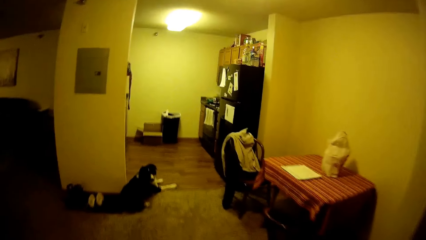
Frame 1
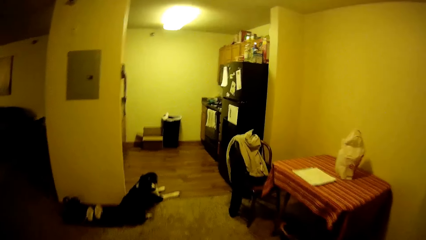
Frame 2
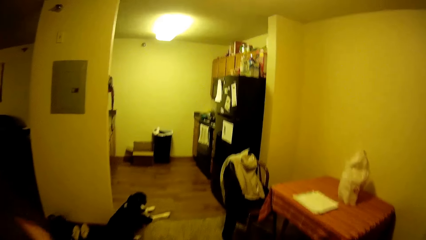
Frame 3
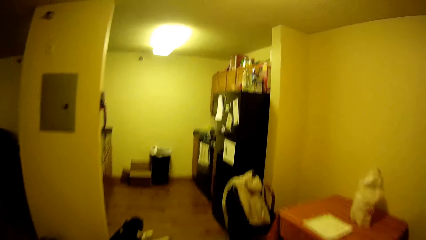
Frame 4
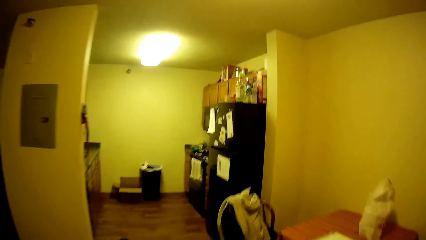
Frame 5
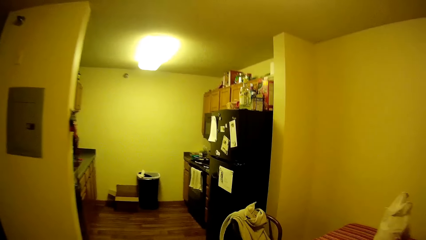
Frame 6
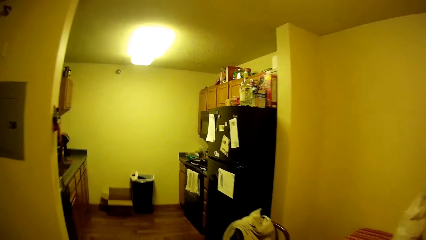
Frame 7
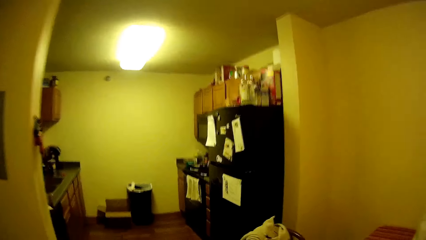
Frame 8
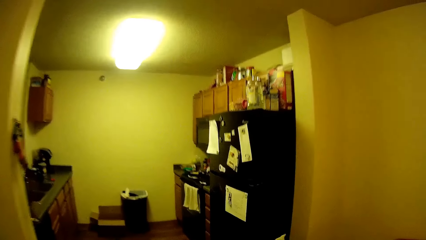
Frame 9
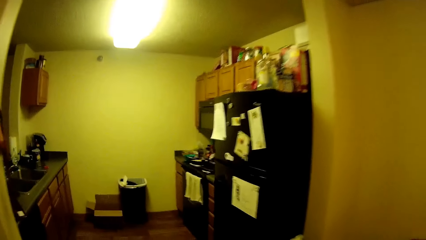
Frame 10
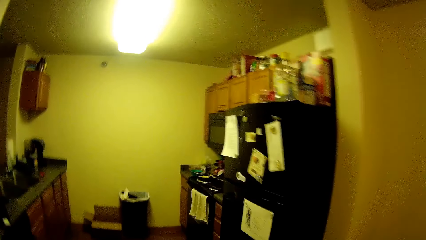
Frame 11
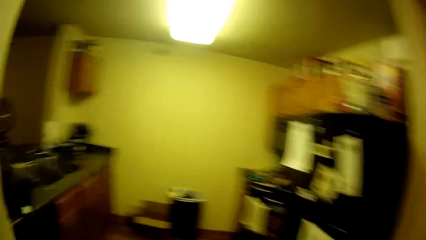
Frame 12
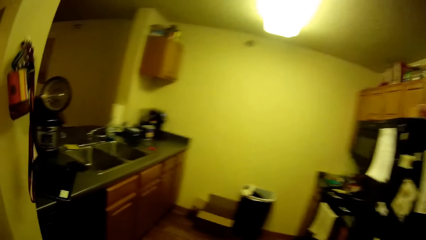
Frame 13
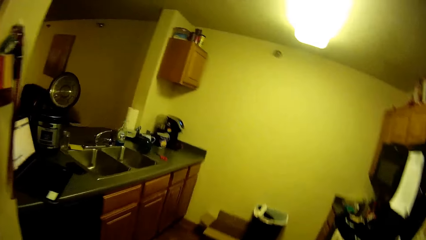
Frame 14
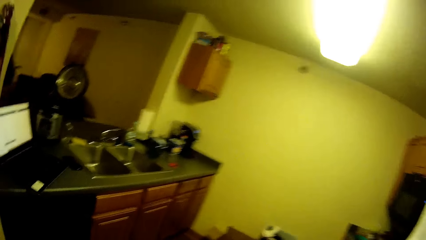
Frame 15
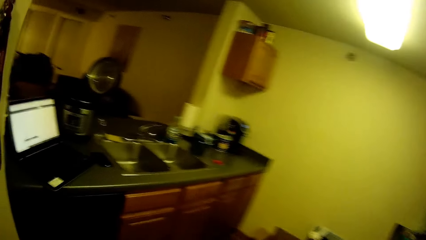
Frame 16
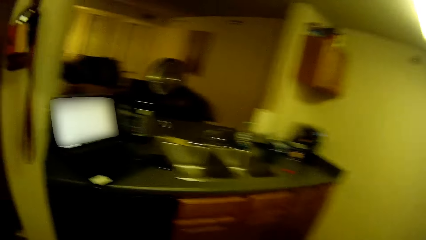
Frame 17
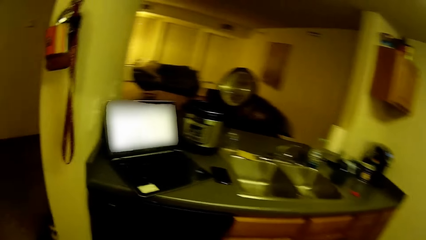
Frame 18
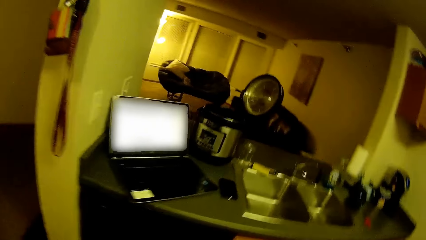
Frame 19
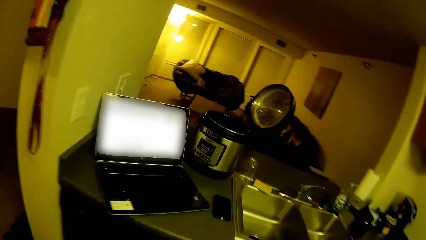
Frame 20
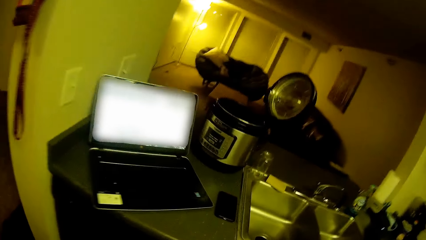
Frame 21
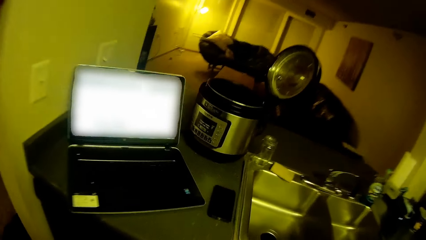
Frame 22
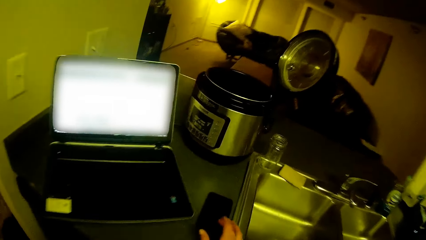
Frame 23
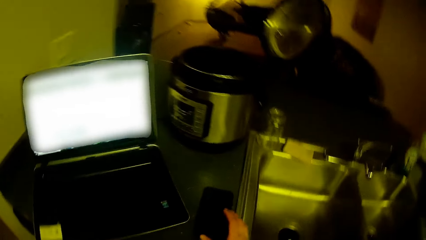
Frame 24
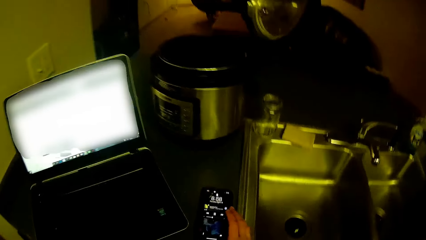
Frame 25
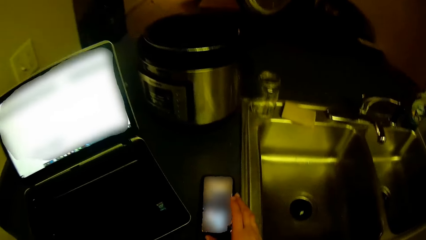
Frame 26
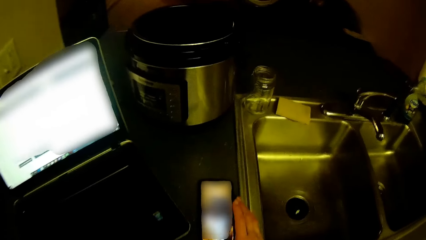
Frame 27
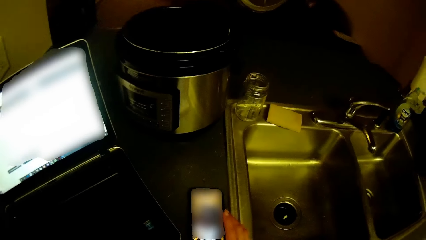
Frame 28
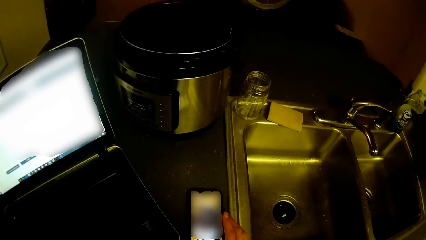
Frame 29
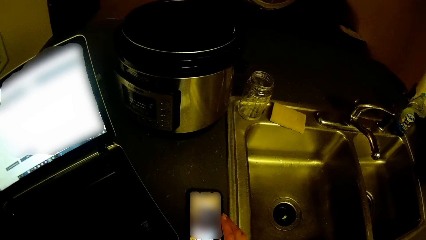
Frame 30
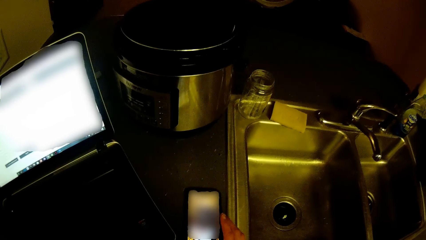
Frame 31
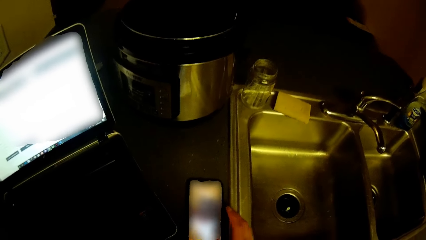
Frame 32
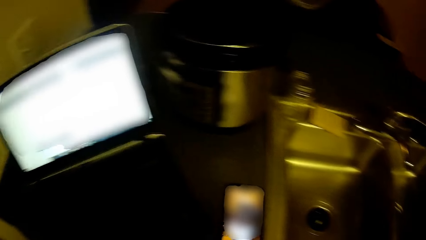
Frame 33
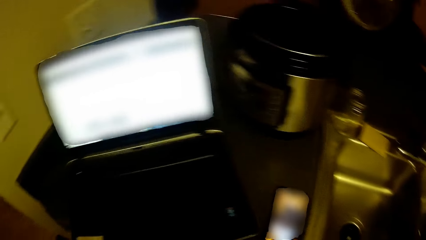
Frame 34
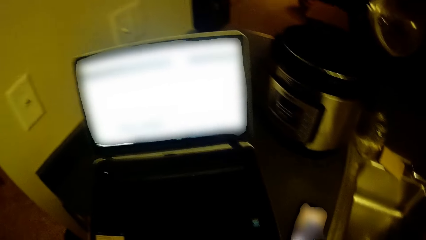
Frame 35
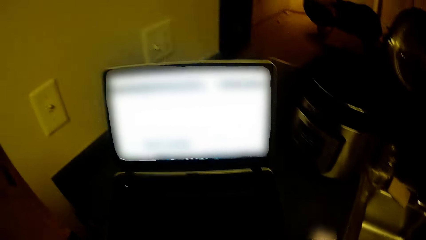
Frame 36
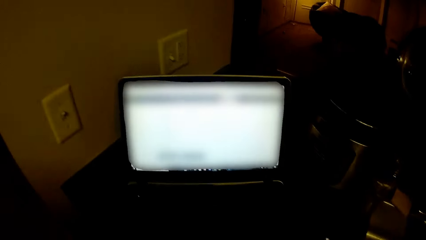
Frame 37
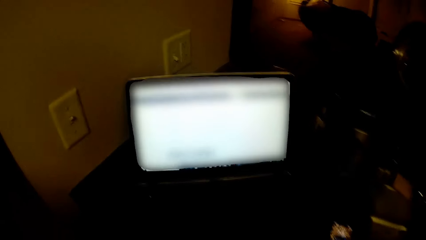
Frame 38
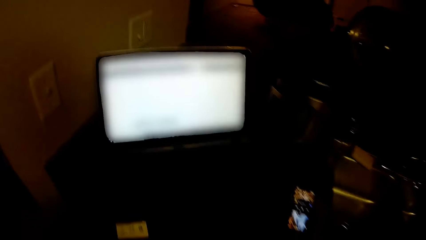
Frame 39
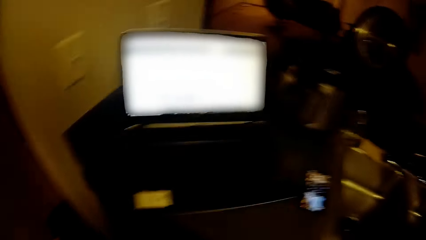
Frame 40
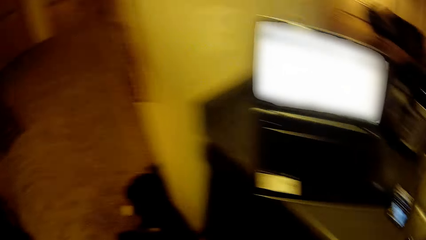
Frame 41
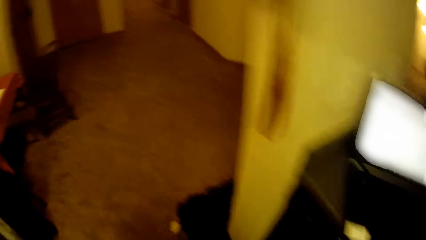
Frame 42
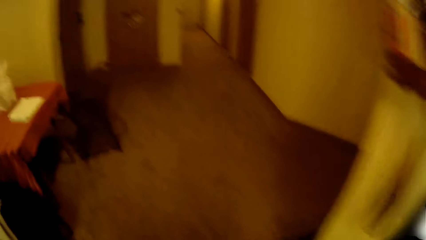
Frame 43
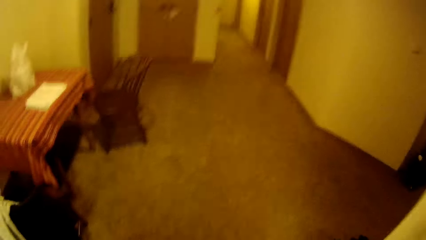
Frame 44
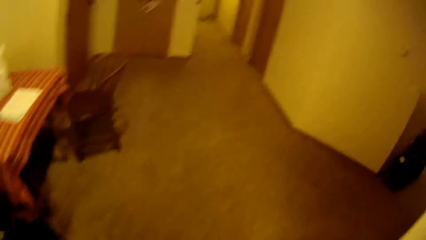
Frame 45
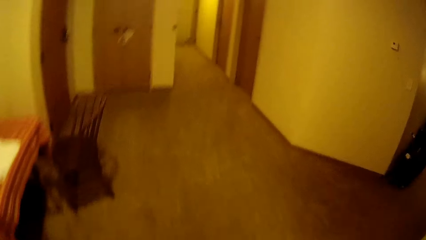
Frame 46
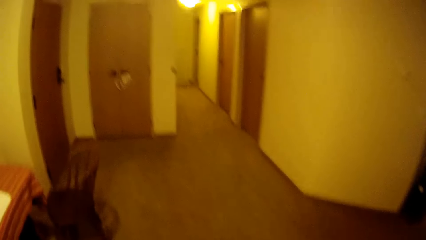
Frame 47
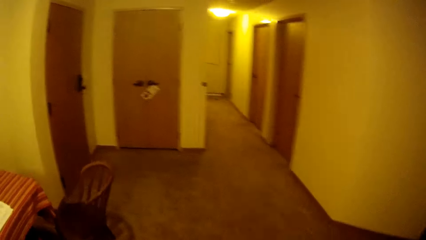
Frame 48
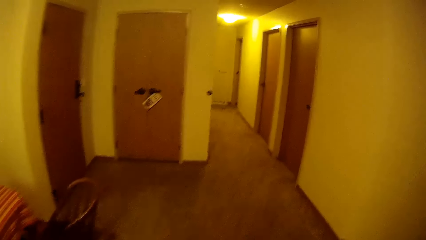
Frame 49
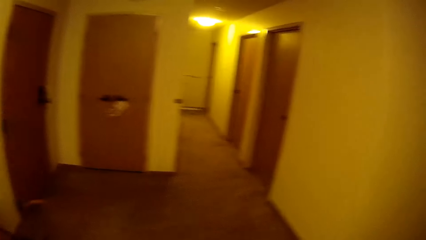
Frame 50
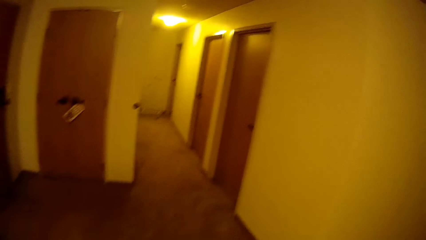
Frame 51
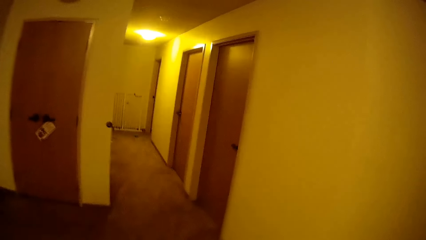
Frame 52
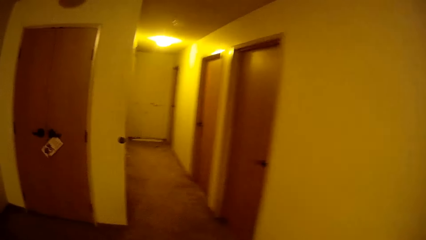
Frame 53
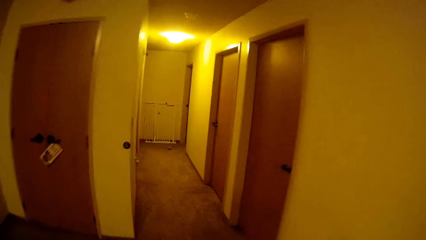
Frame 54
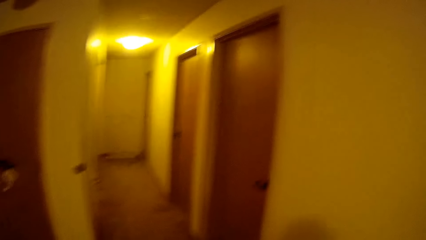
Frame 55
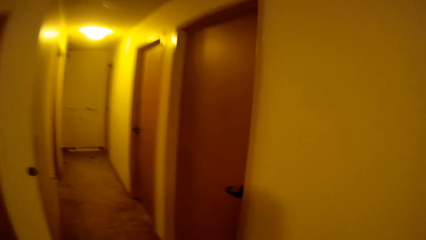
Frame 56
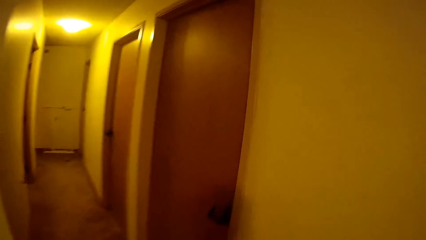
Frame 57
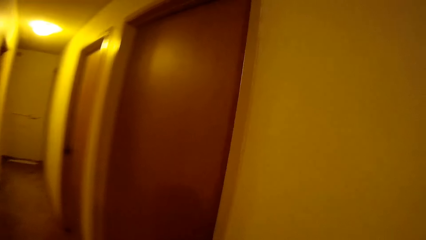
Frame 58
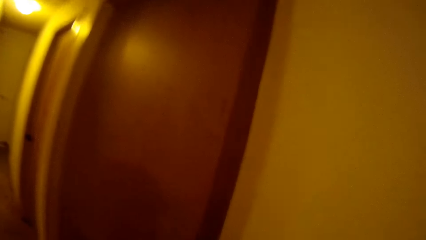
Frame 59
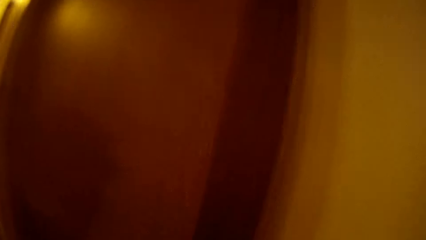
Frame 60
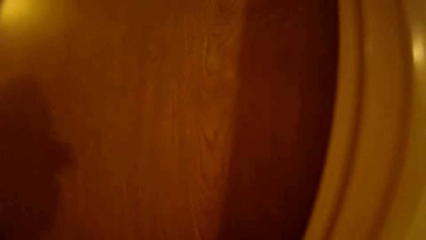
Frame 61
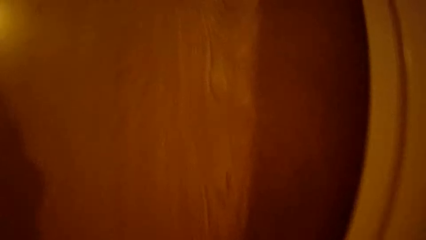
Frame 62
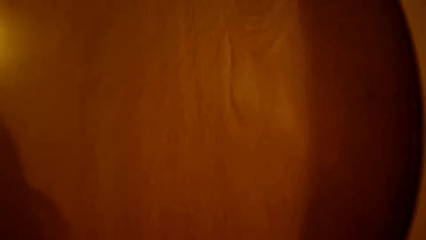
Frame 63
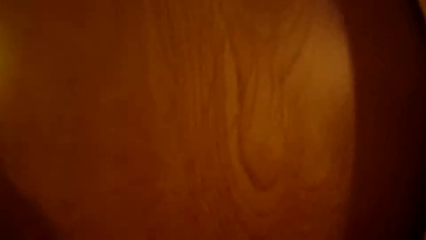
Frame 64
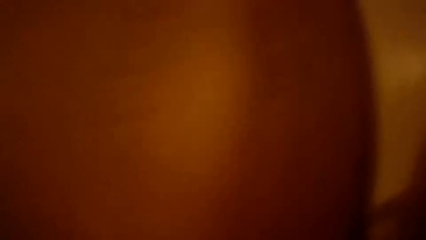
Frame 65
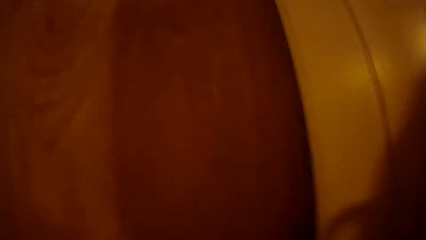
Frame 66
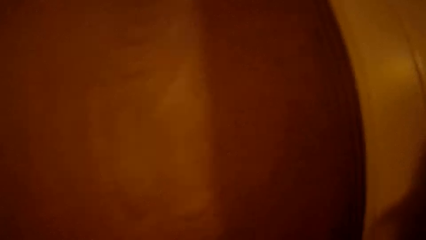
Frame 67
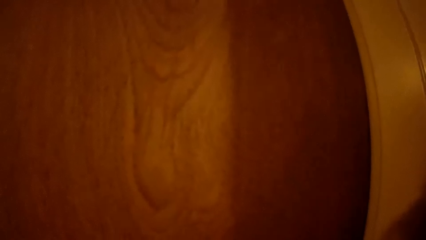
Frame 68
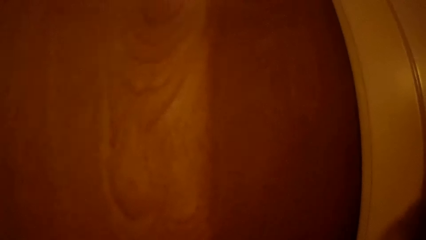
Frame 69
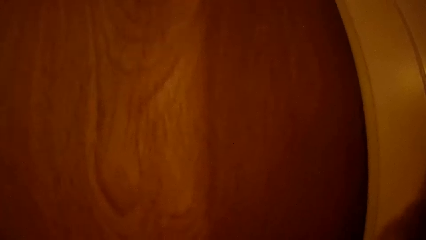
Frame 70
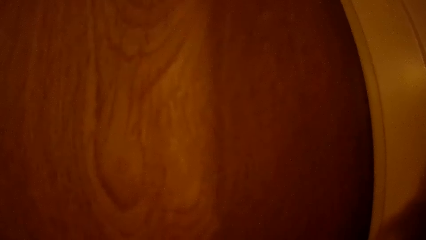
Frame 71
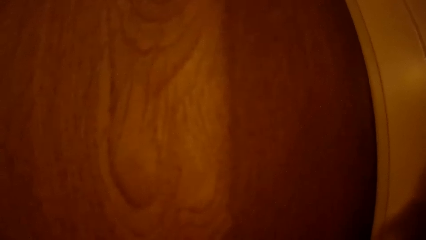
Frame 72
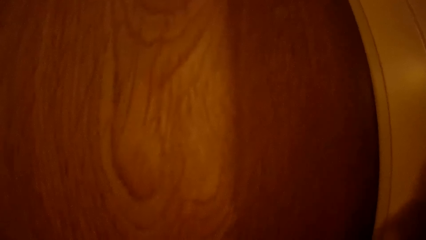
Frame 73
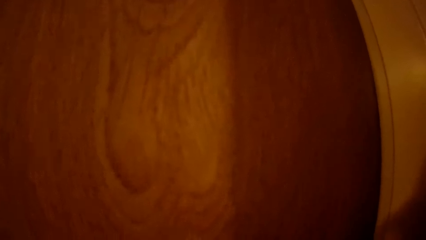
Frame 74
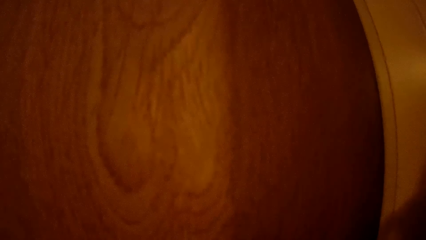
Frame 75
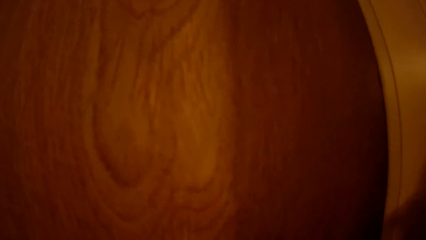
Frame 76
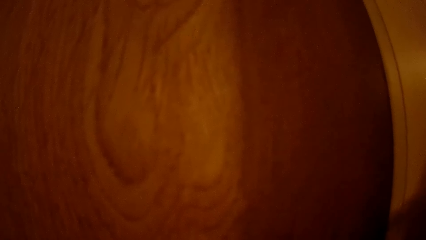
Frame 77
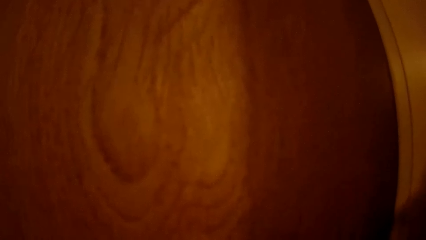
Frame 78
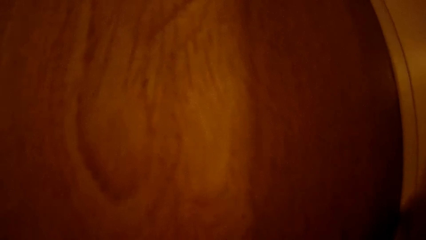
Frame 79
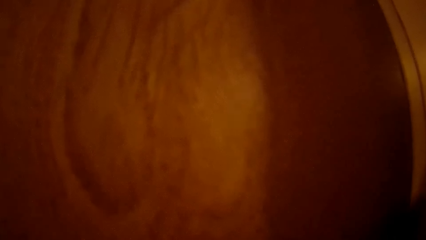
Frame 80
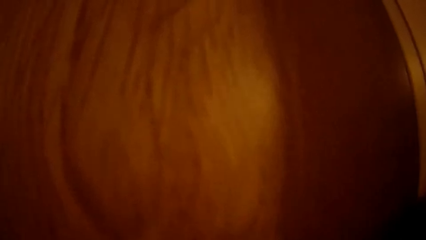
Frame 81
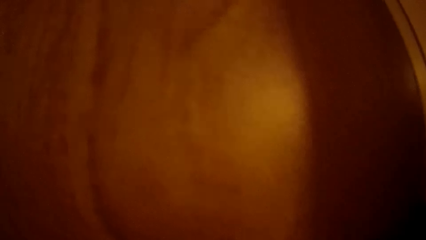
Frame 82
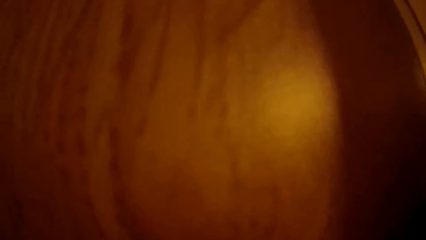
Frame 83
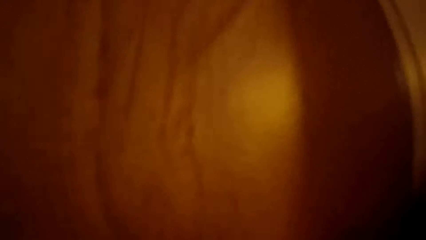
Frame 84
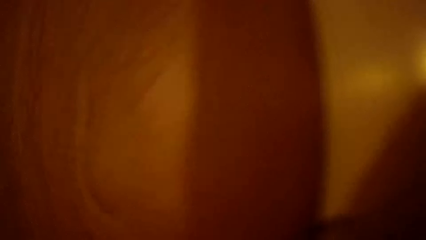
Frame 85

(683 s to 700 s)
The camera wearer enters the kitchen. He swings a hand. He operates on the phone on the kitchen slab with his right hand. He stares at the laptop. He turns the body right. He walks in the house towards a door. He stares at the door.
